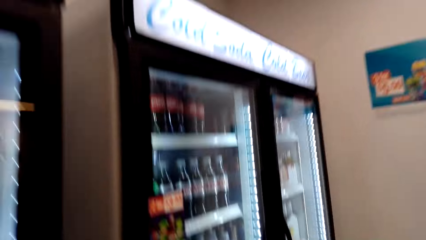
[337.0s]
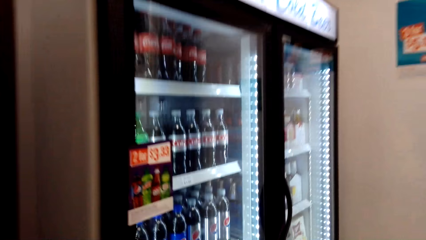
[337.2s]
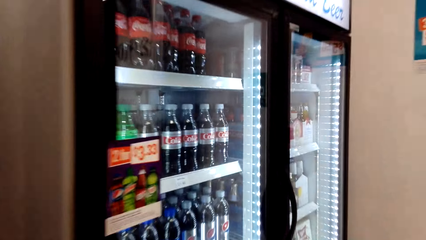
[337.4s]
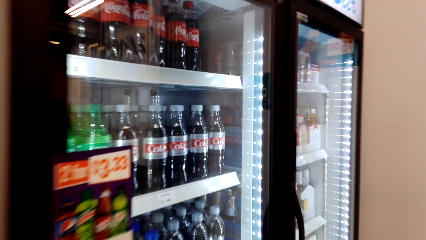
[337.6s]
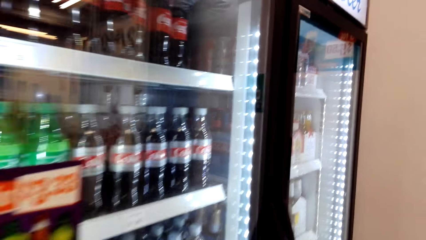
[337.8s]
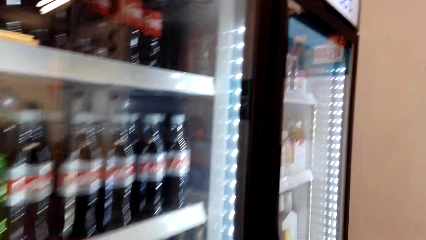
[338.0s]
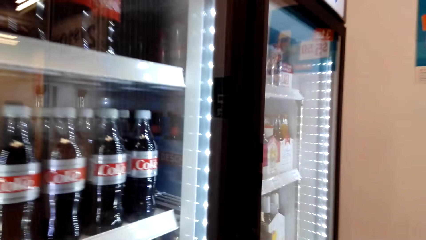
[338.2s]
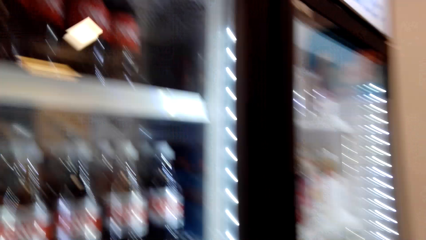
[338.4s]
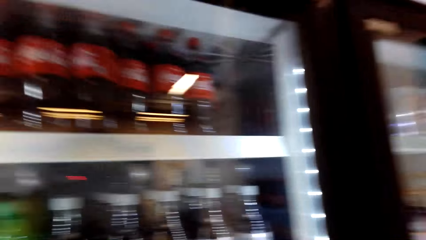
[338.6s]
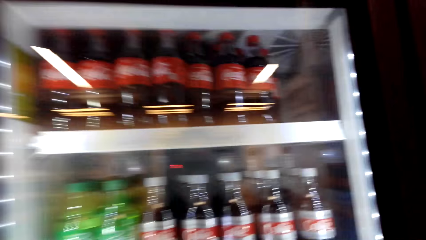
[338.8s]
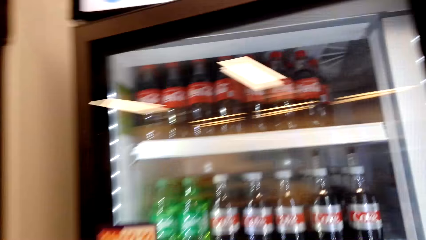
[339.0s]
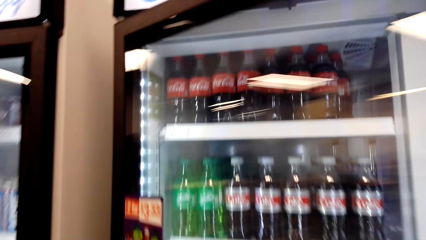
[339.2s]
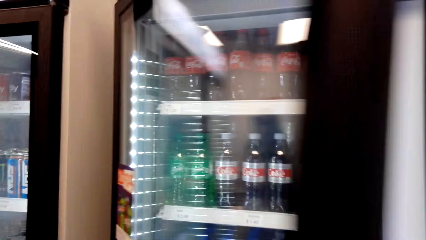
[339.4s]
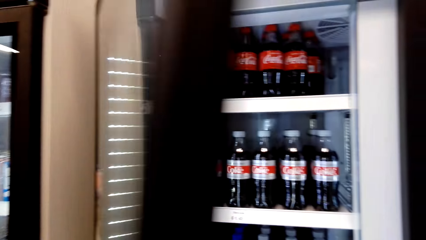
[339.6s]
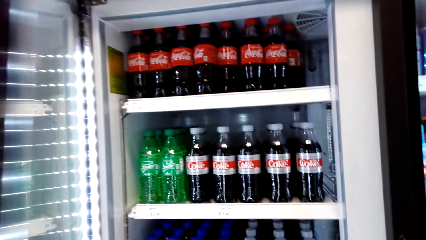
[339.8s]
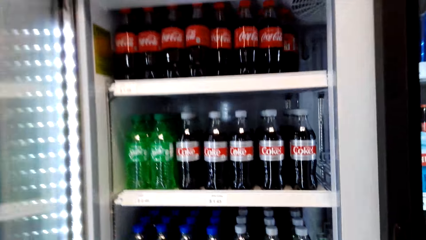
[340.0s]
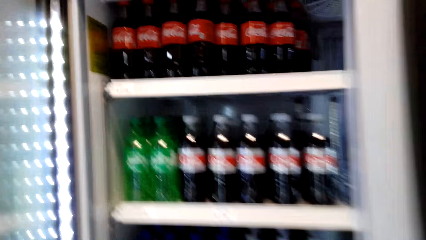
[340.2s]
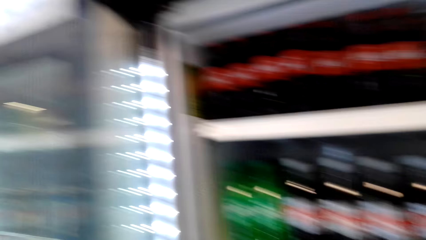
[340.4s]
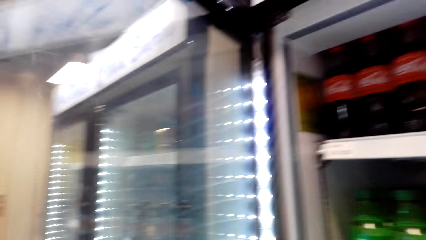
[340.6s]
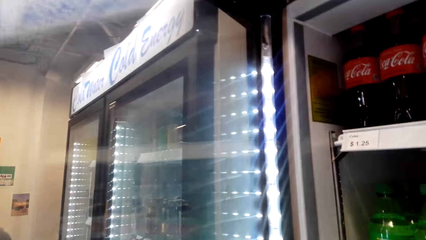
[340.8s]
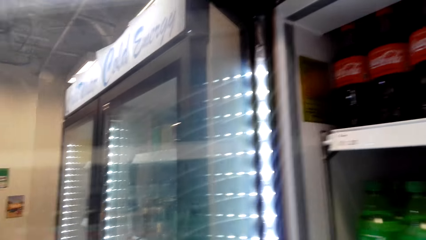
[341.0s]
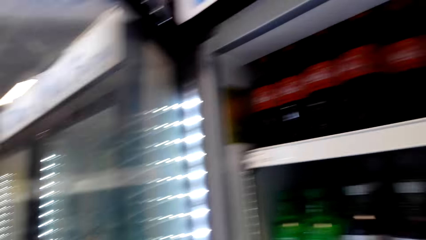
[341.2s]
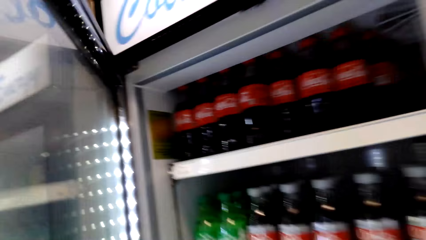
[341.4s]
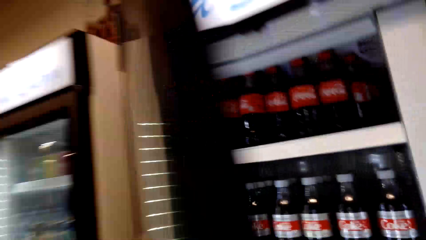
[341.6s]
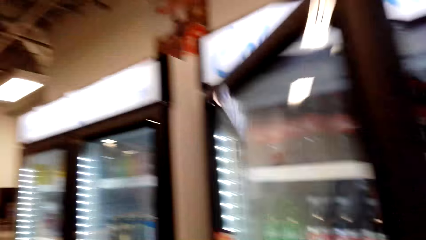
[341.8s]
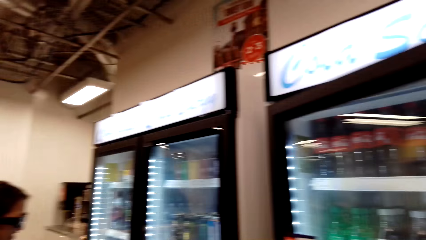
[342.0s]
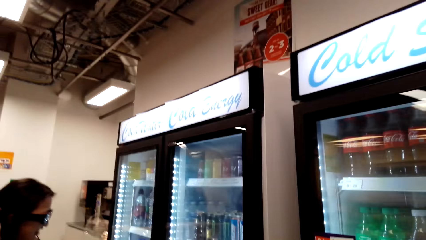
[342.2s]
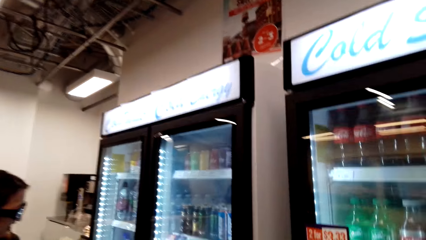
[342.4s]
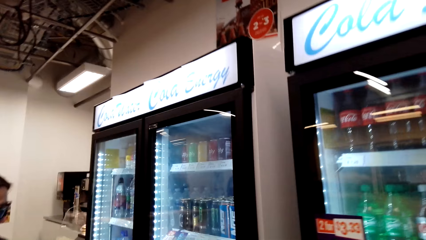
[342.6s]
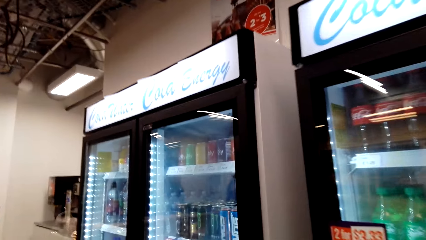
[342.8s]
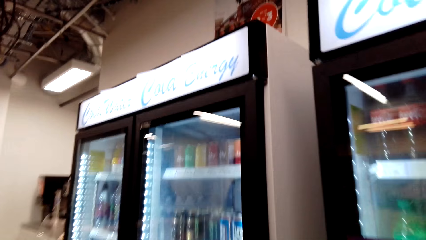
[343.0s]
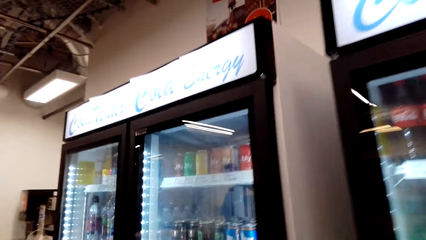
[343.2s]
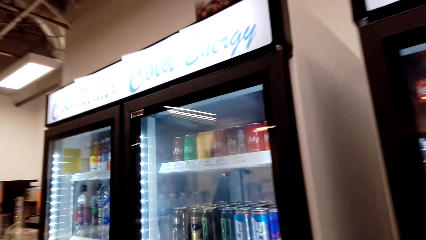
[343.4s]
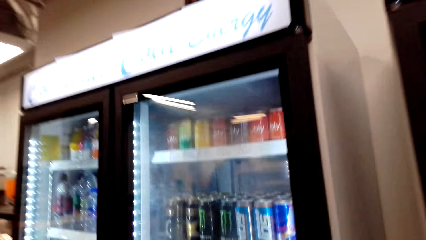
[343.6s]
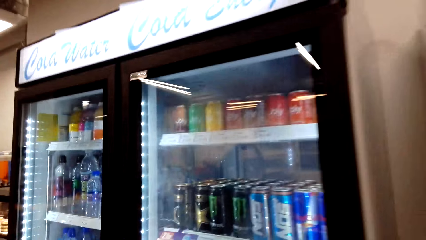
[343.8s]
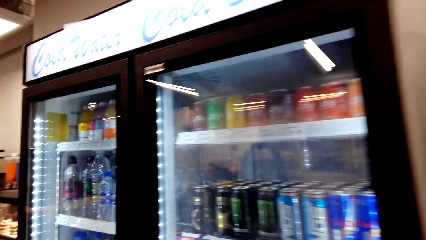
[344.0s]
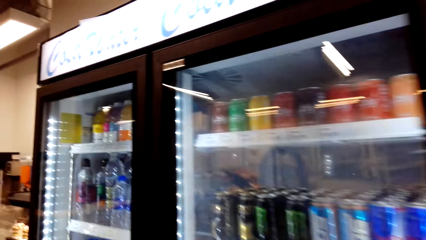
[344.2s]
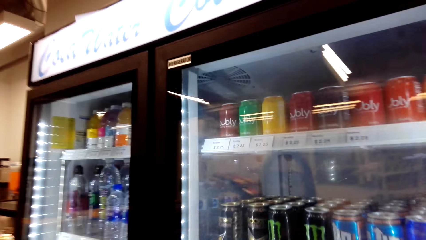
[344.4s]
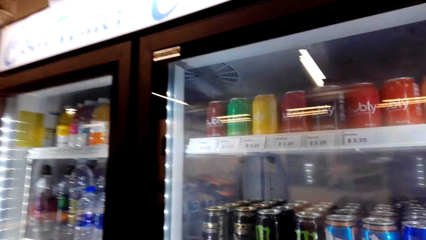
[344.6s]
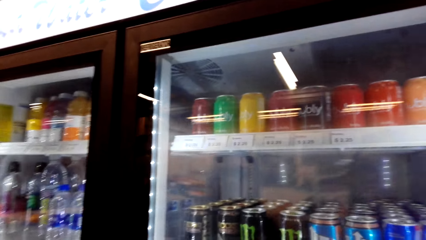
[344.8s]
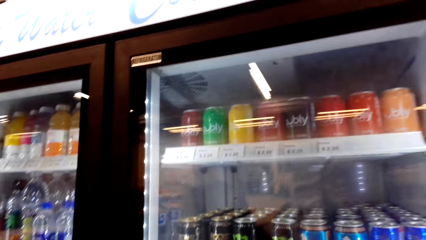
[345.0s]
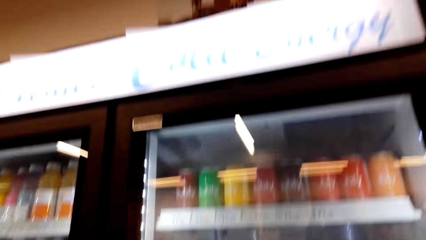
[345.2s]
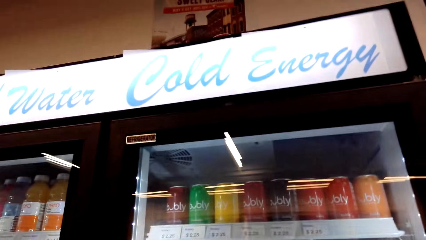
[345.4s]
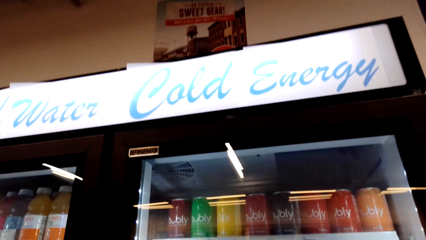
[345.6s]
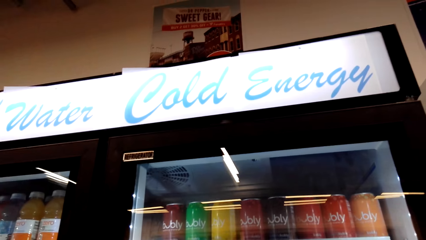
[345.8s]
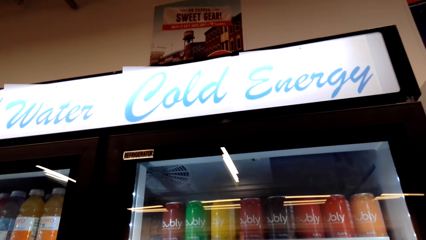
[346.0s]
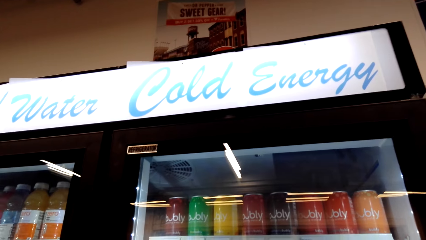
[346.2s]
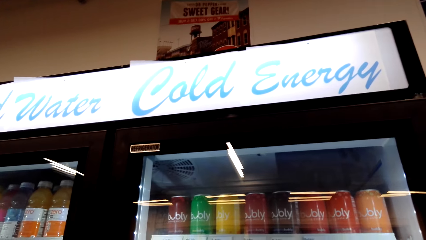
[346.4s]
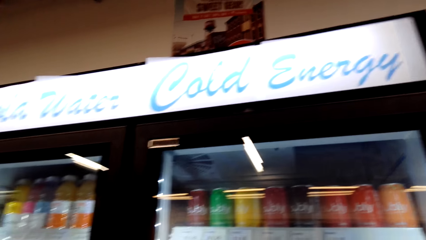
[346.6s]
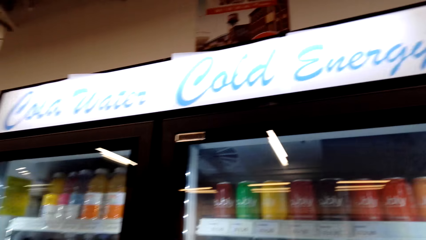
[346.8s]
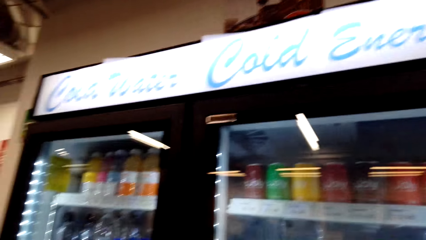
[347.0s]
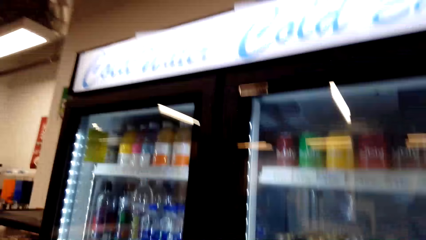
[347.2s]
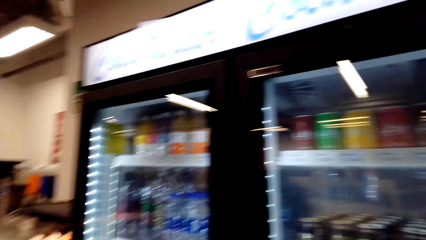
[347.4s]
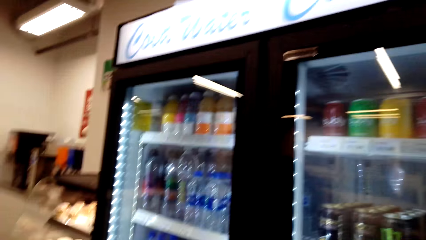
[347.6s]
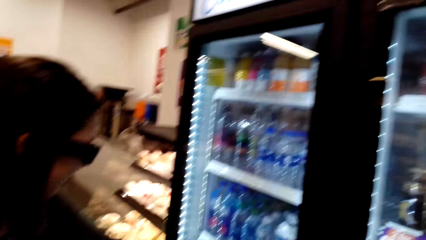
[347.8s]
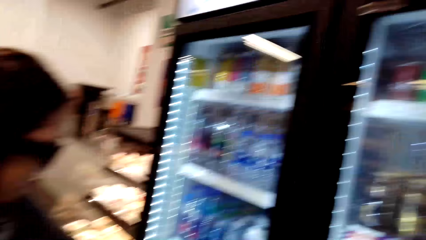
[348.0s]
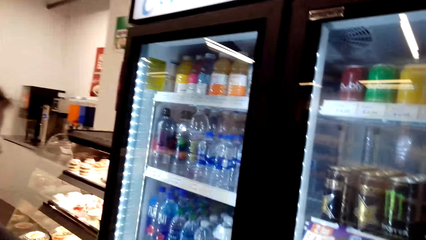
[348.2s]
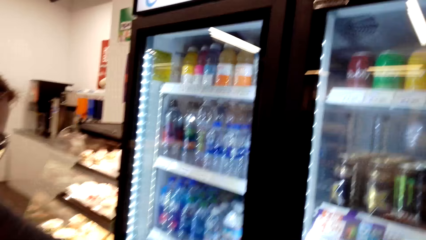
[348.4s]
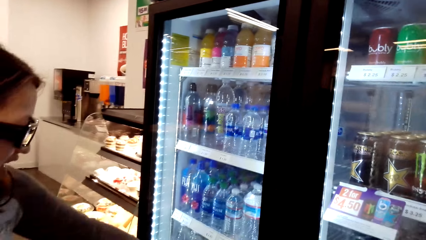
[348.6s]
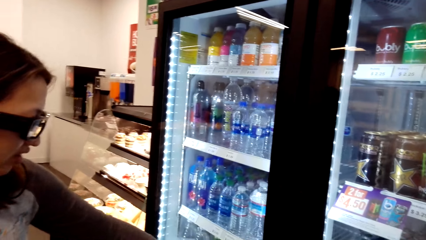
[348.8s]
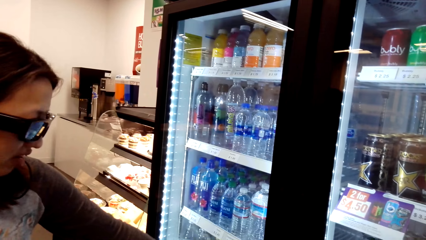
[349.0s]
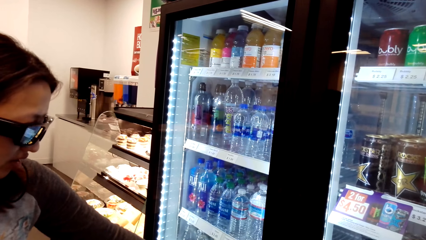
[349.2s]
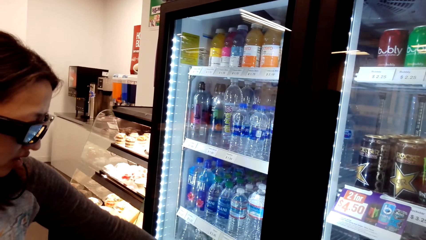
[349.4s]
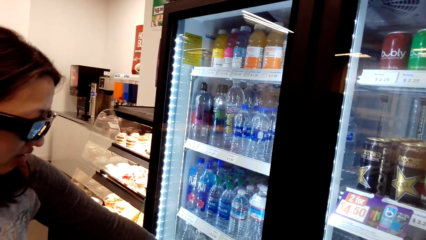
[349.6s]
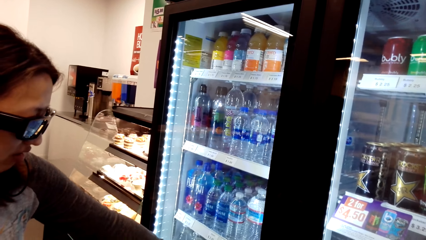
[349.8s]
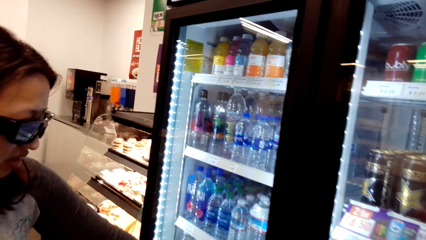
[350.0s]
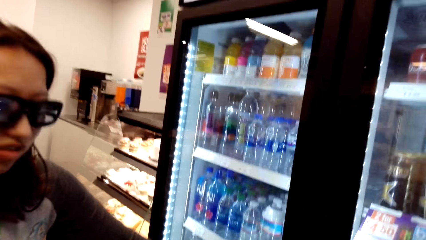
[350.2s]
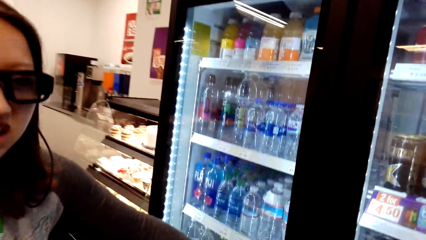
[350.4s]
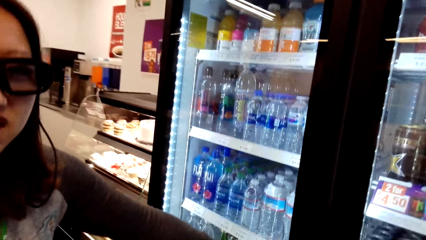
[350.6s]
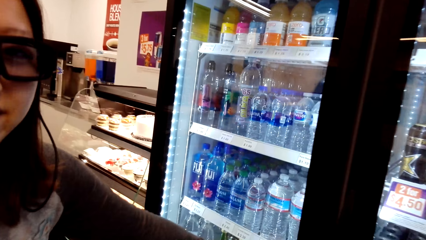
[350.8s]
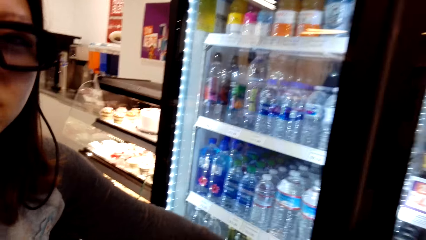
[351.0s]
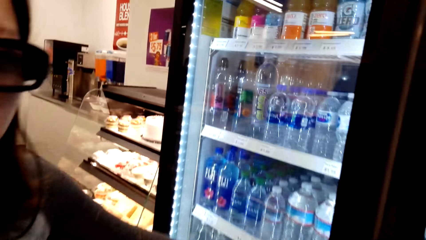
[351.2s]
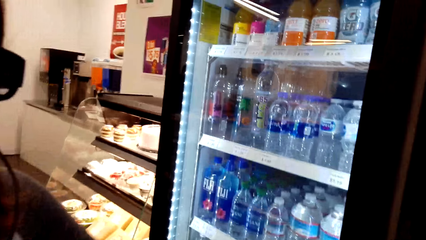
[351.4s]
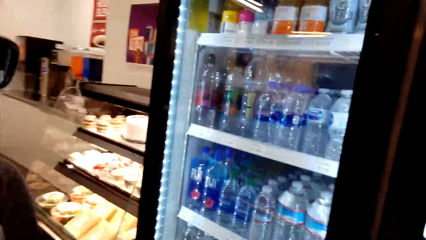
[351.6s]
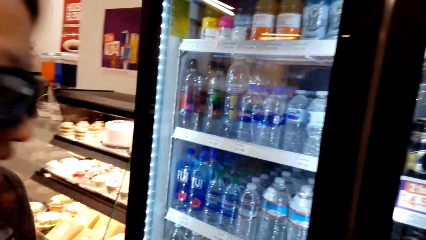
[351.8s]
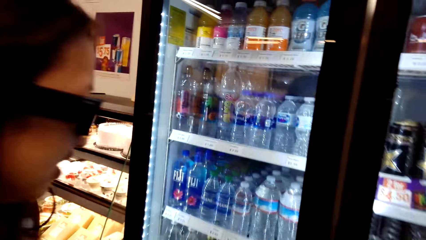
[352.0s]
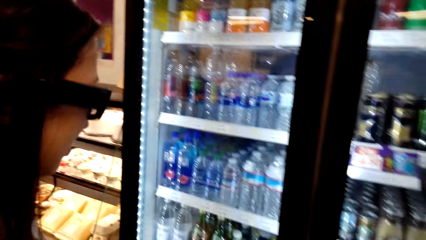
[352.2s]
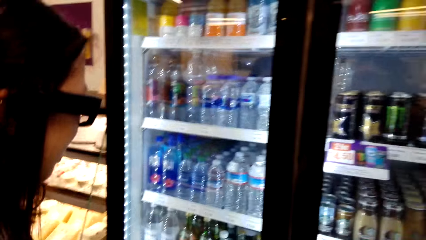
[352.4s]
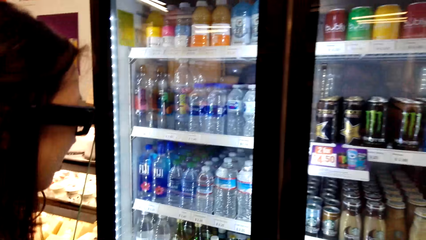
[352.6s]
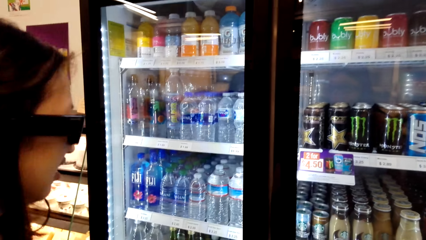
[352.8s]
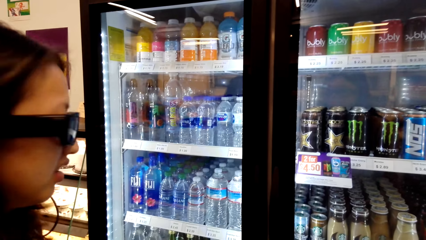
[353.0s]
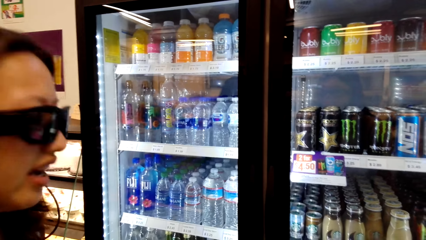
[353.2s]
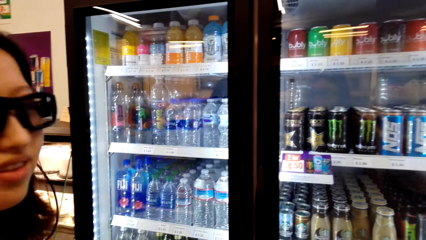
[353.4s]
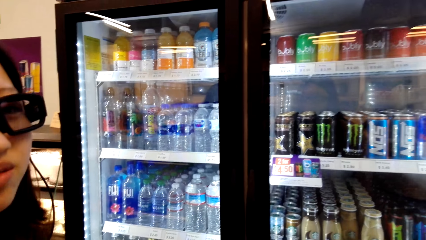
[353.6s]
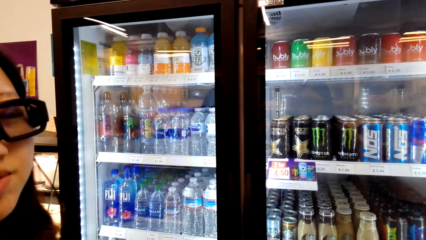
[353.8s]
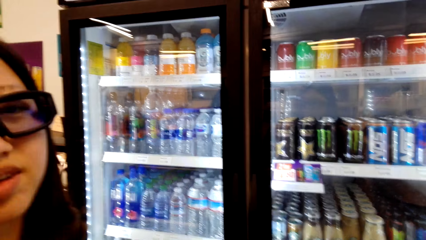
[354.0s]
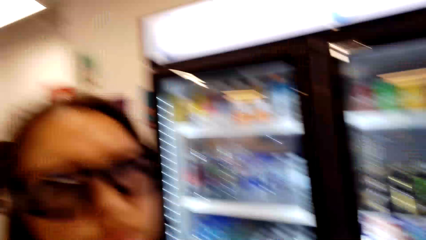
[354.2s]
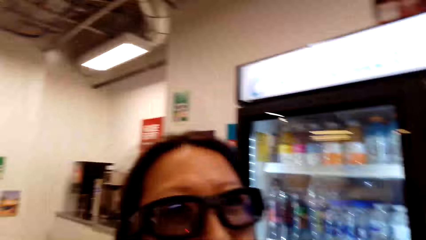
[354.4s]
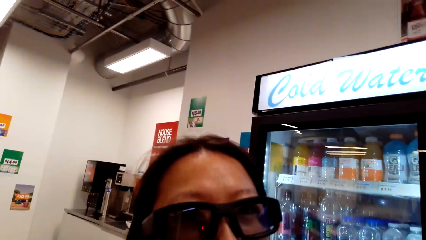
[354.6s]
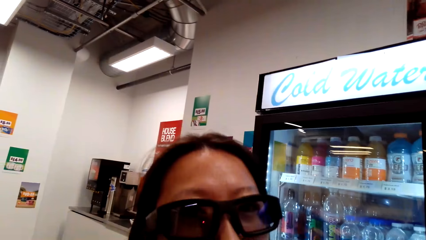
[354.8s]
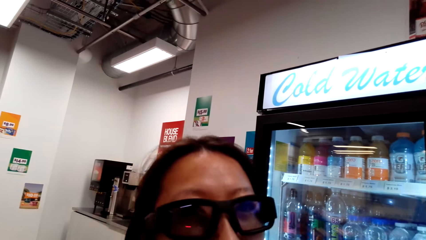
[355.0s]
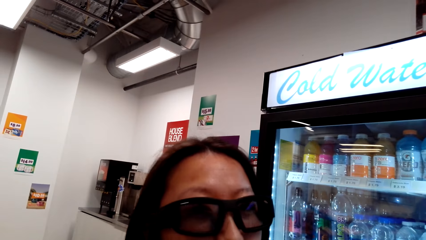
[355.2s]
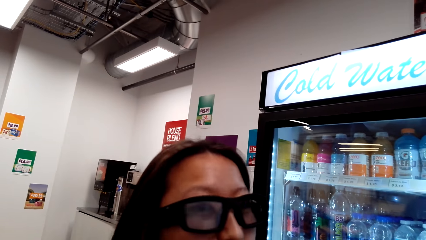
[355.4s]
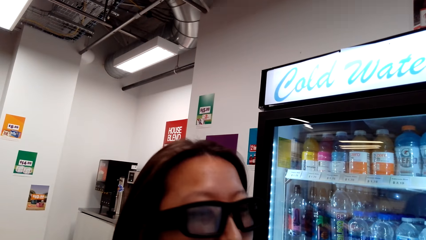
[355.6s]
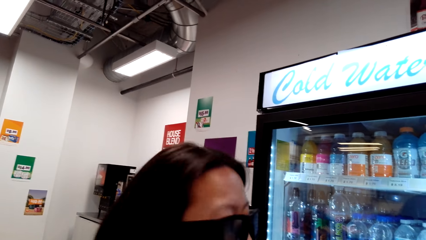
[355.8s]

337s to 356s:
The camera wearer opens the supermarket fridge. They close the supermarket fridge. They talk to a person.
